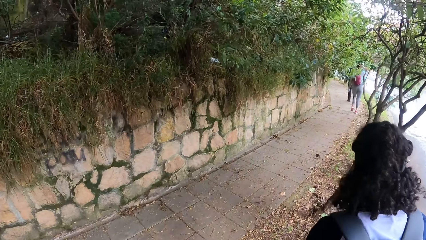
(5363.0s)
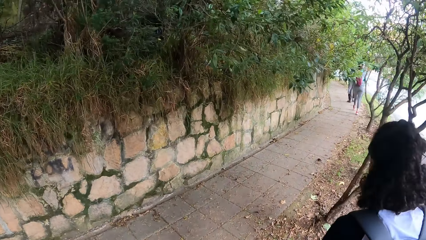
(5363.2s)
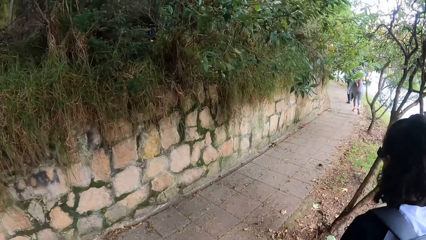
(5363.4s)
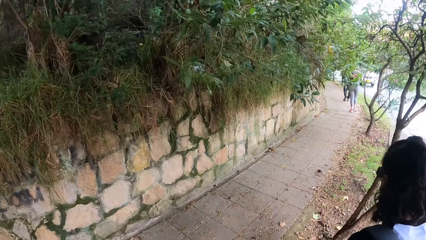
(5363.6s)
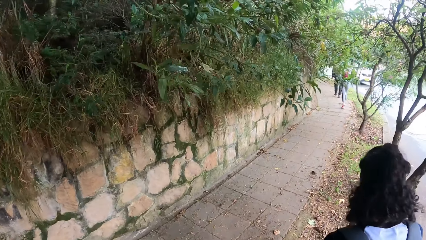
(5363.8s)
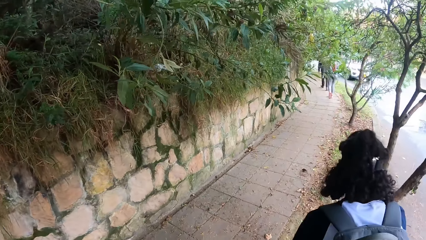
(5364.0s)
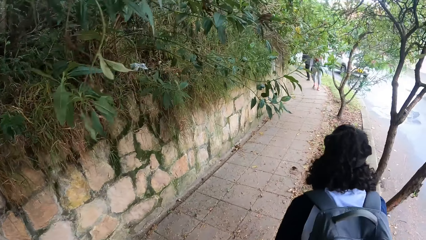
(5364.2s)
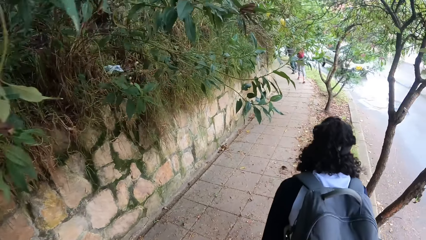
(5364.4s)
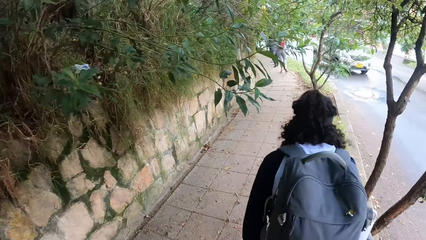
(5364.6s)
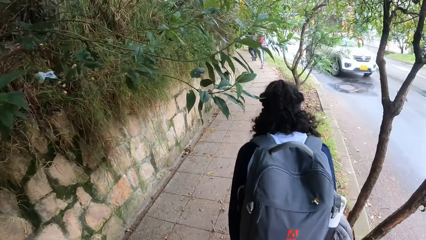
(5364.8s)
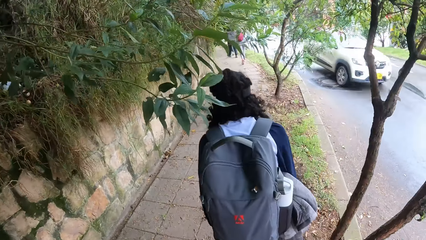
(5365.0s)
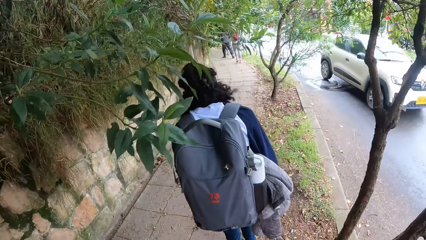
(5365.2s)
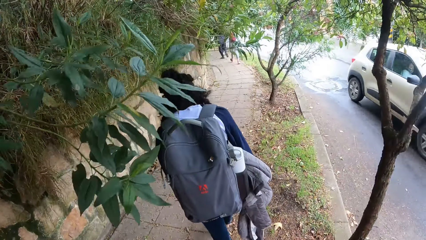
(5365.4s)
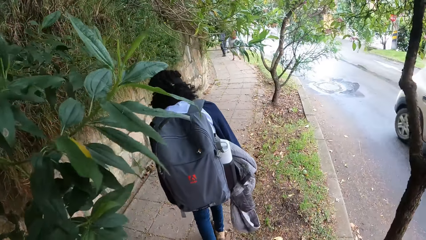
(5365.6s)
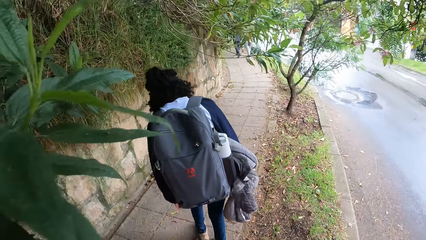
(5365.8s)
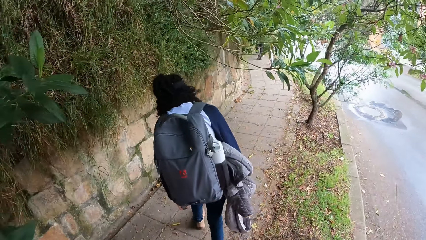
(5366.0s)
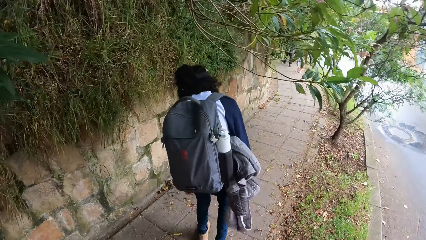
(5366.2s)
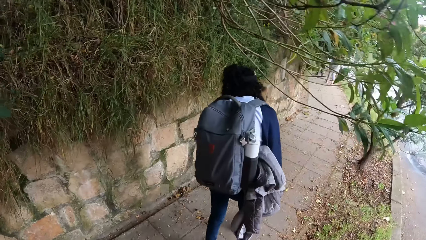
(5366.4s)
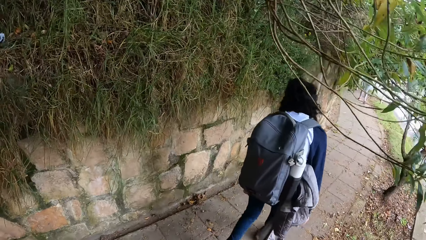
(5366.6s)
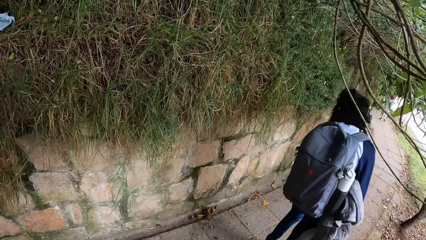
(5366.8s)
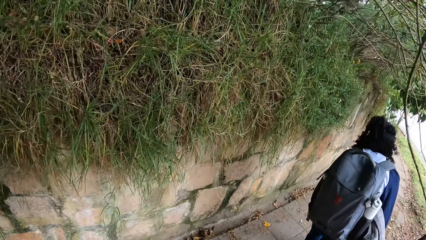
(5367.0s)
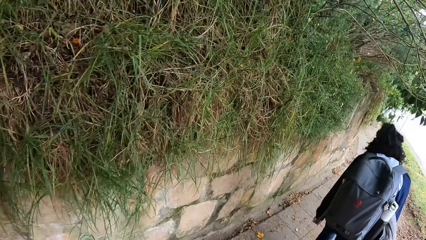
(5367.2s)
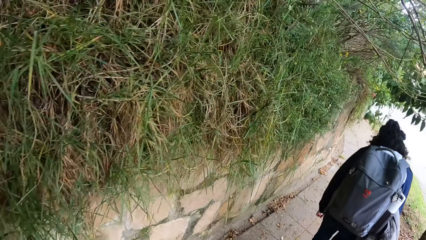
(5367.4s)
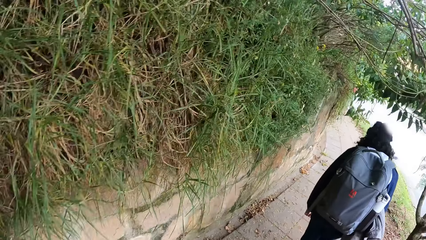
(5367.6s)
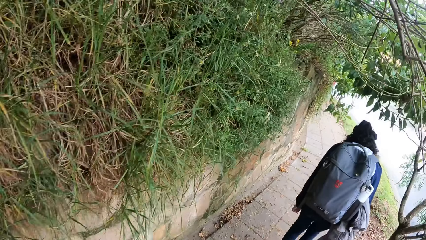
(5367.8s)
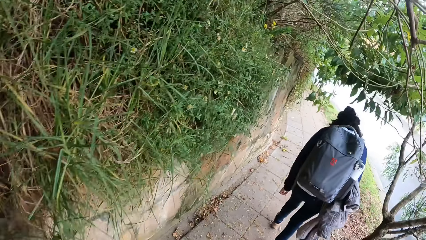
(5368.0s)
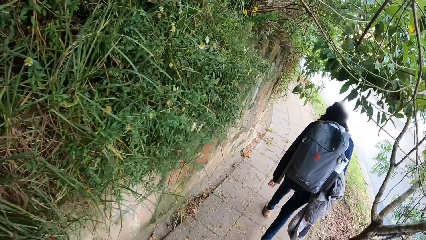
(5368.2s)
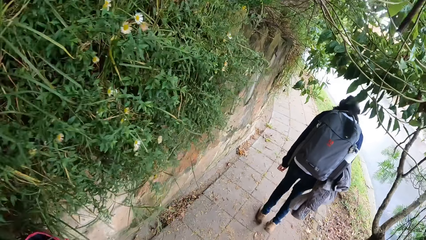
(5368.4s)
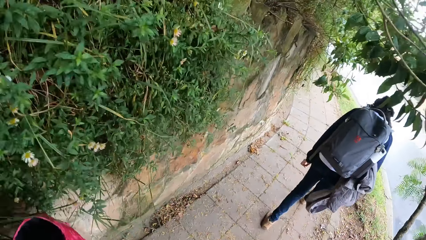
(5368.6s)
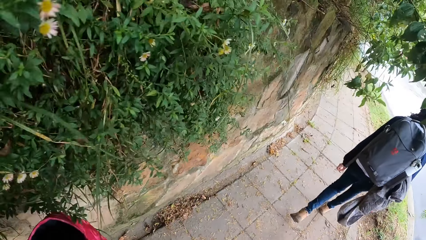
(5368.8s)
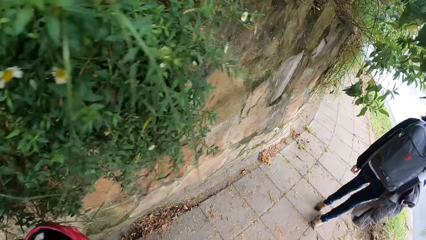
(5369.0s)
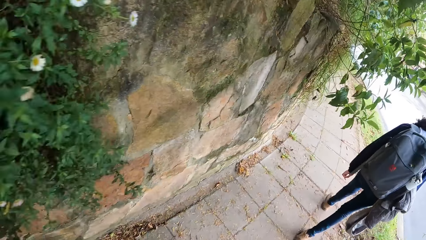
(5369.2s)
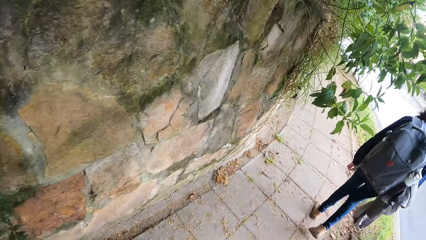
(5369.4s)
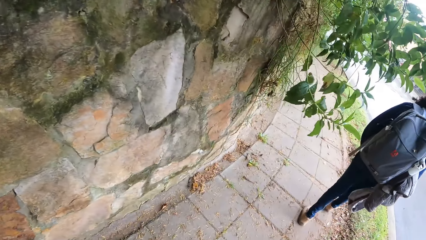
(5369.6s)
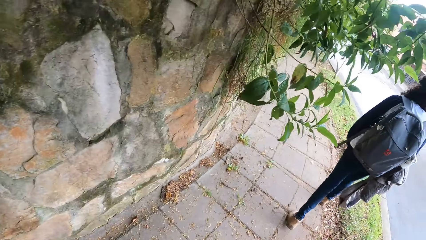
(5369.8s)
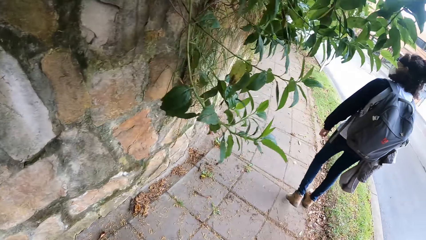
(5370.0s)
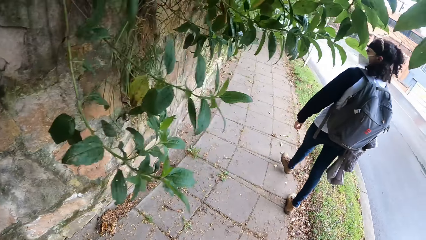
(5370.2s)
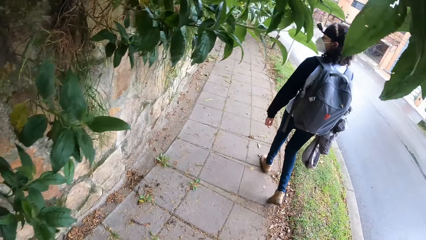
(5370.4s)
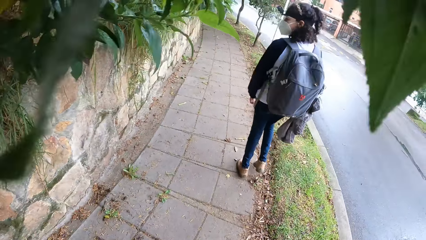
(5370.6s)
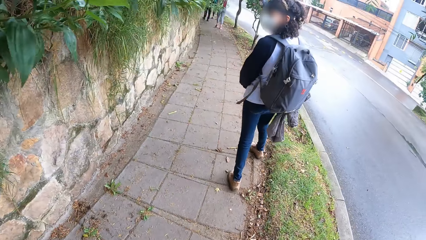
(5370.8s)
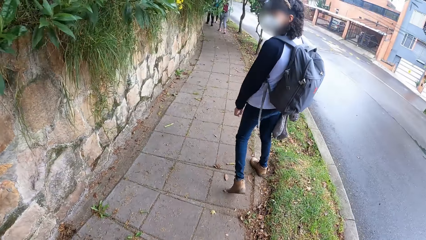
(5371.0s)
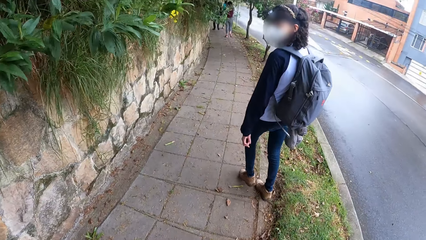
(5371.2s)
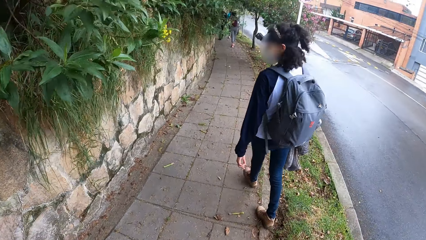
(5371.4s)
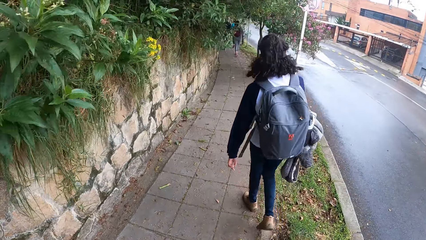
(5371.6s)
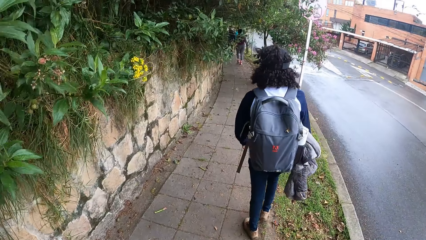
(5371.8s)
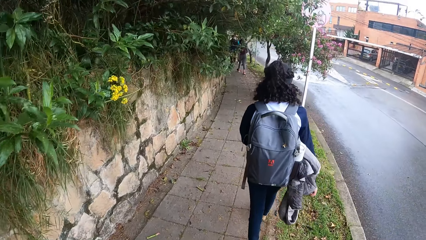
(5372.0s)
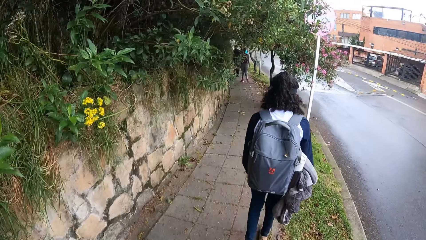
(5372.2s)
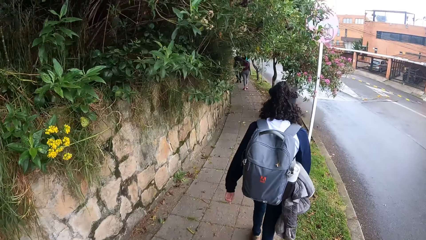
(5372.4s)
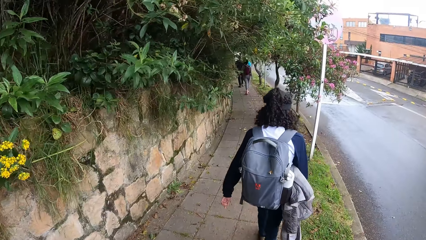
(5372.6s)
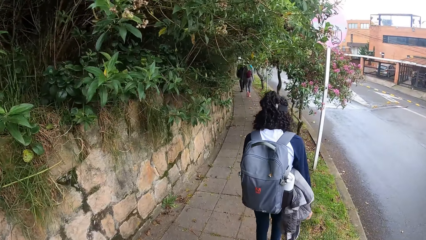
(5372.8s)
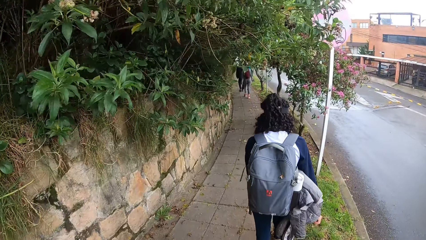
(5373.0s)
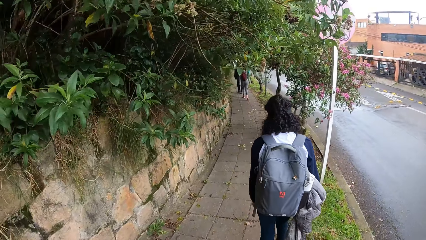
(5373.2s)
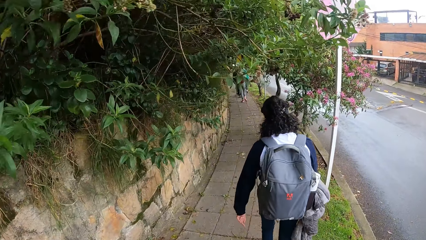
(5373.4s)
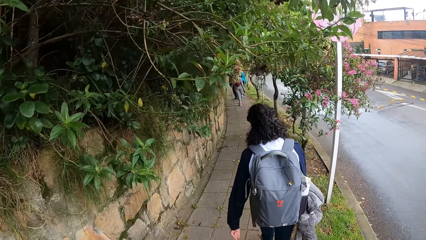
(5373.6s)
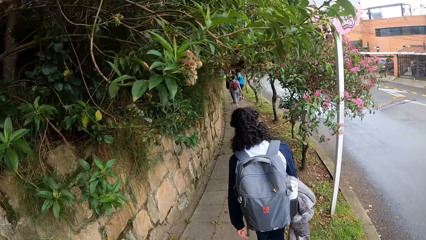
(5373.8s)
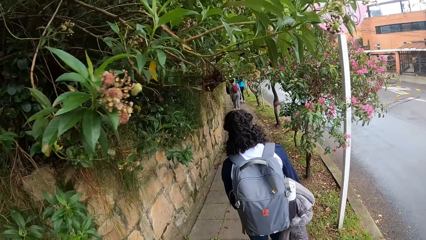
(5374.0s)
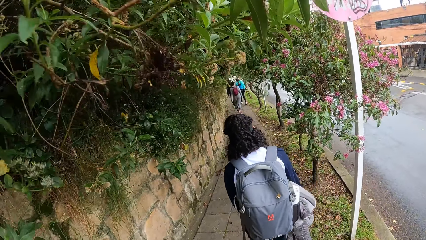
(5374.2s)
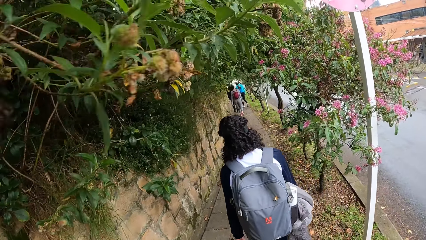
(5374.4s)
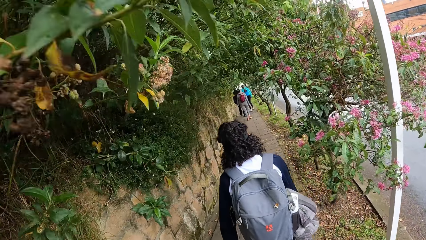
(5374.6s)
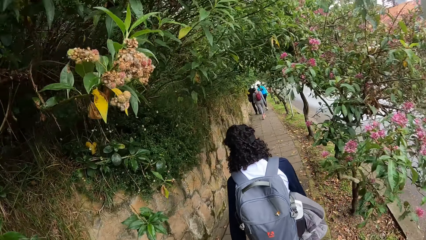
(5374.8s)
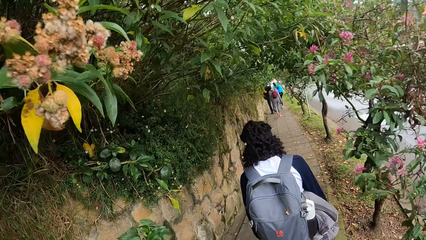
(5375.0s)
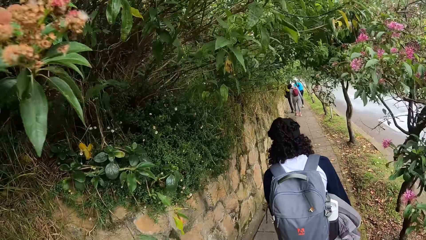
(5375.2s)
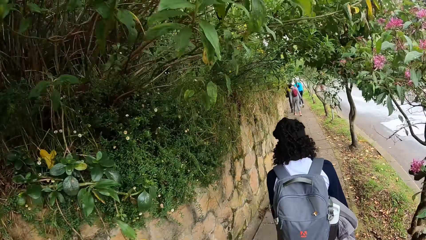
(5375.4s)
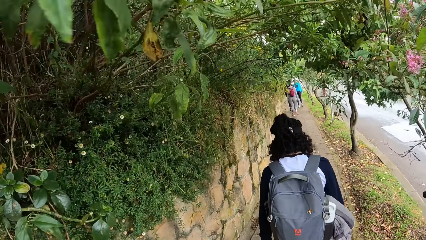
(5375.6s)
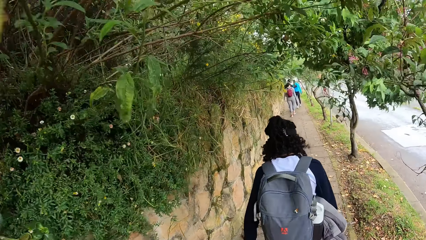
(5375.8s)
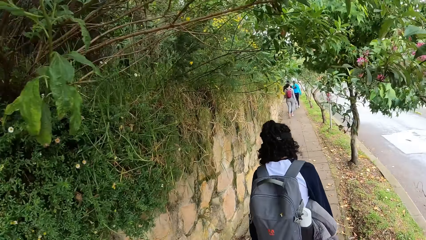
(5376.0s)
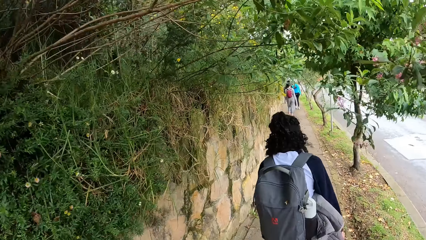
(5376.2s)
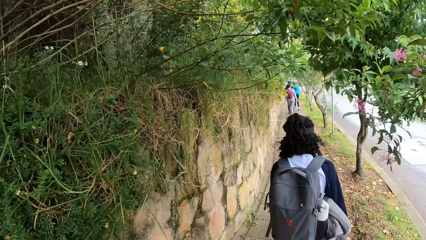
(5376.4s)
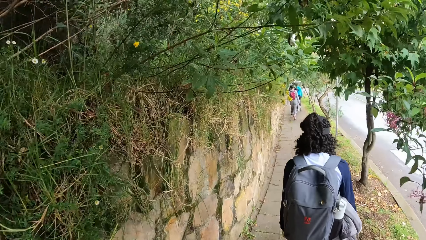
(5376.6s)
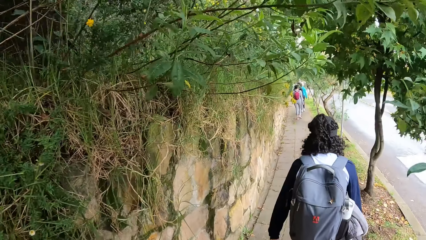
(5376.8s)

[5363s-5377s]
The camera wearer and a woman walk on a sidewalk. Another woman, a third woman and a man walk on the sidewalk. The camera wearer looks at the grass. They walk on the sidewalk. The second woman, the third woman and the man walk in front of the camera wearer.

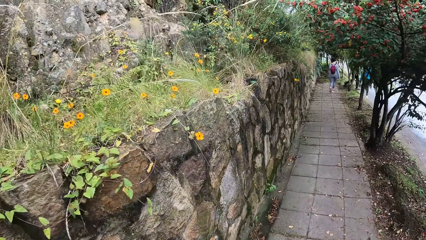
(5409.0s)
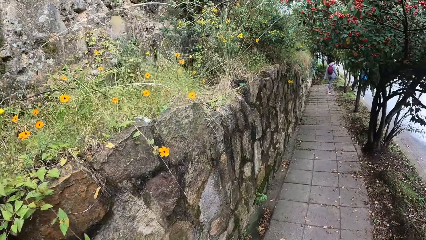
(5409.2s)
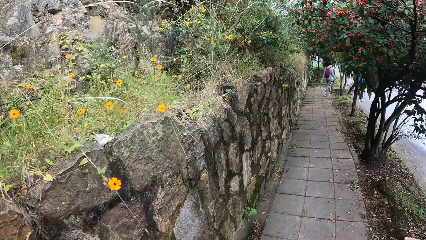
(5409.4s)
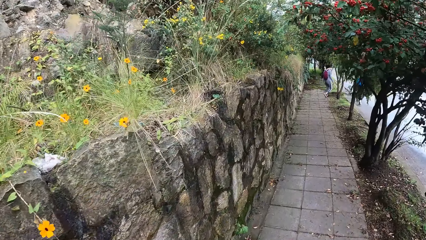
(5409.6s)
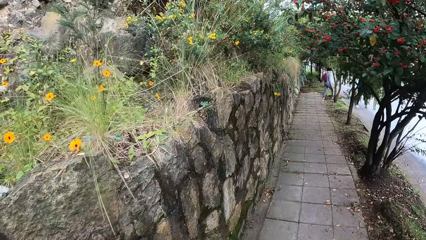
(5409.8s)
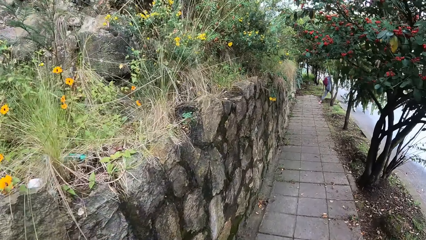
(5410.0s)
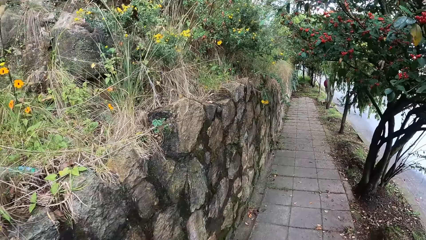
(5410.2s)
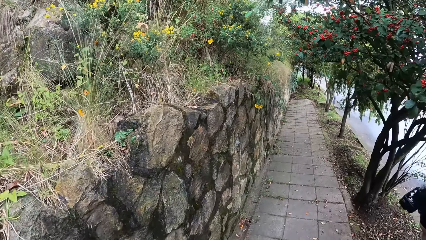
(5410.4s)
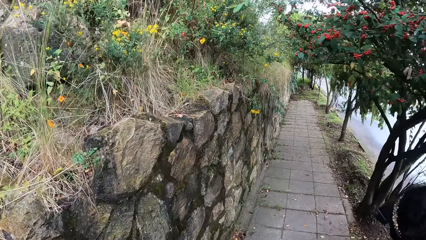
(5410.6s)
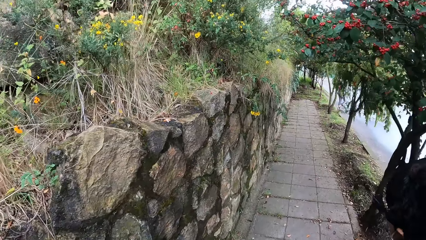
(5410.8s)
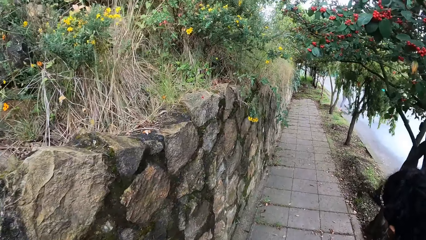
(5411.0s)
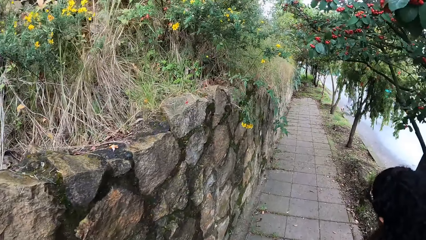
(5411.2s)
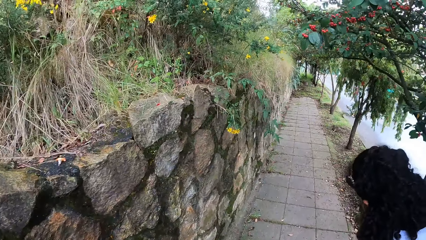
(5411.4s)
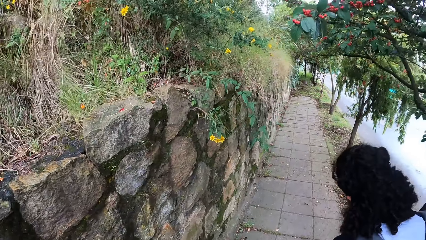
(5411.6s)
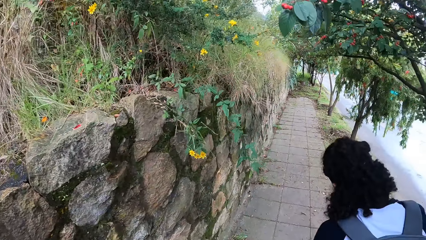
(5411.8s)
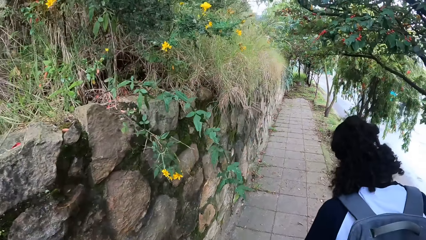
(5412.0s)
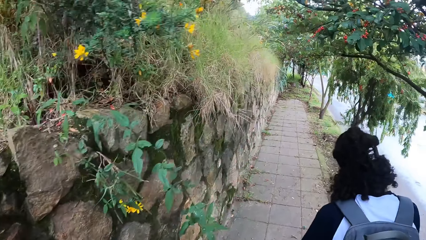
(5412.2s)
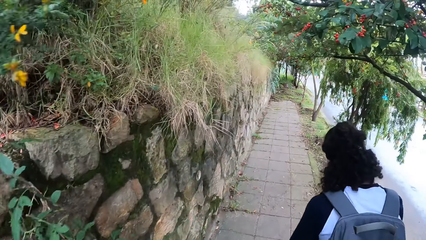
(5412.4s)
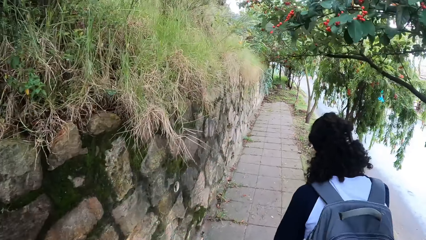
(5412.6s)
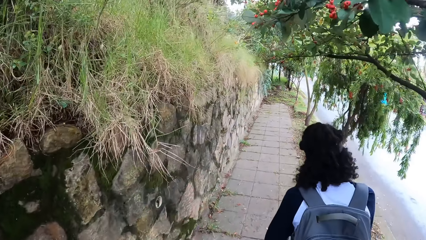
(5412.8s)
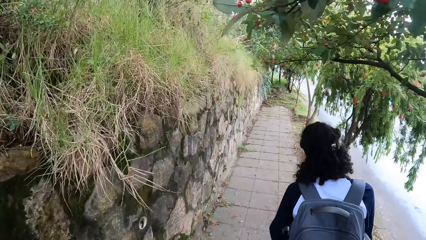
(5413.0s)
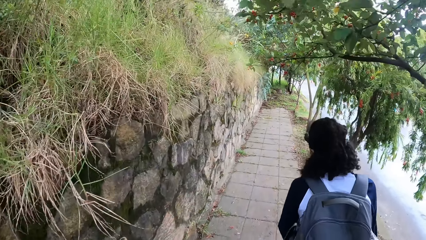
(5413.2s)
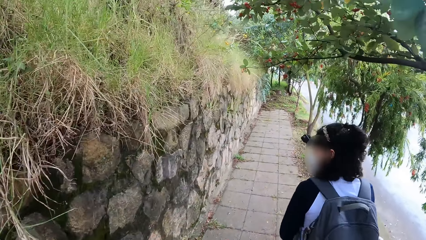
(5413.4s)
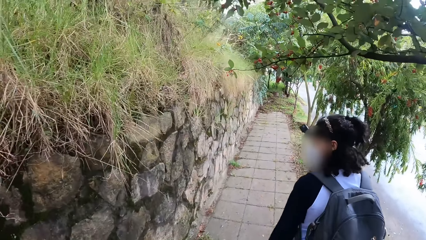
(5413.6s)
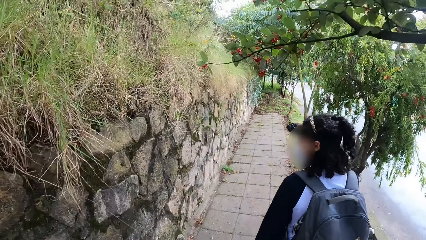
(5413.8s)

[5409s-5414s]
A woman, another woman and a man cross the road. A third woman walks in front of the camera wearer.
